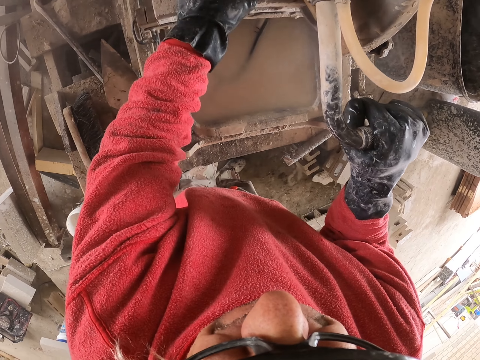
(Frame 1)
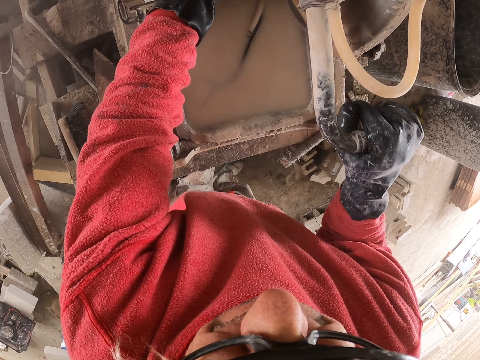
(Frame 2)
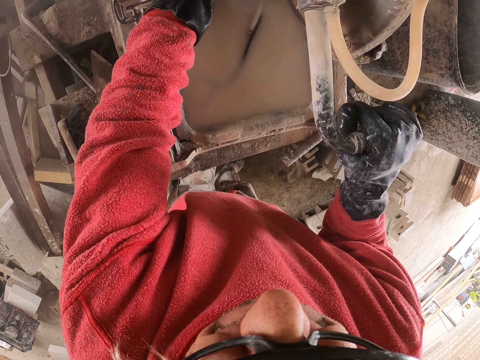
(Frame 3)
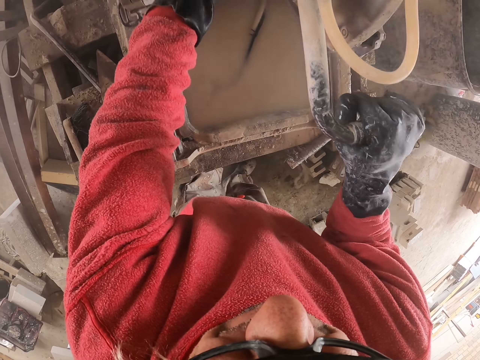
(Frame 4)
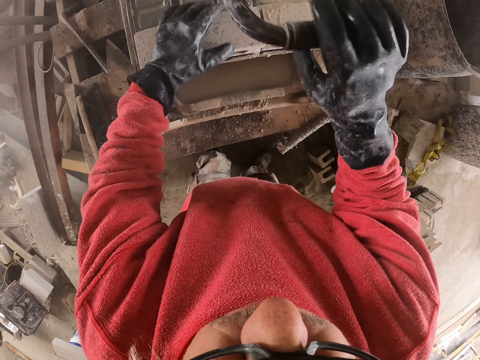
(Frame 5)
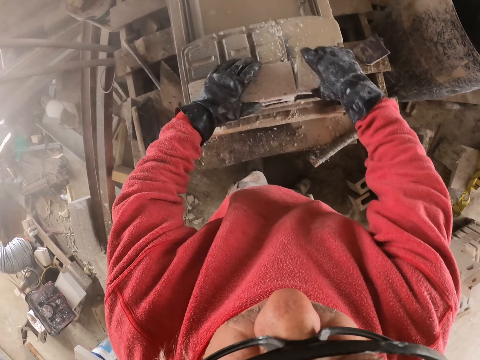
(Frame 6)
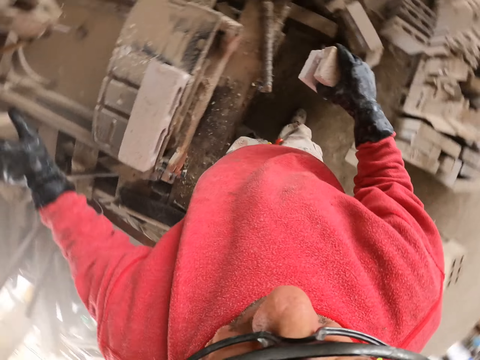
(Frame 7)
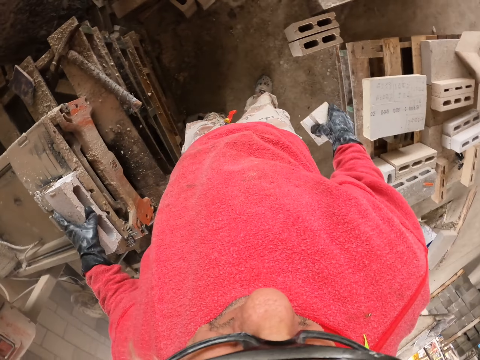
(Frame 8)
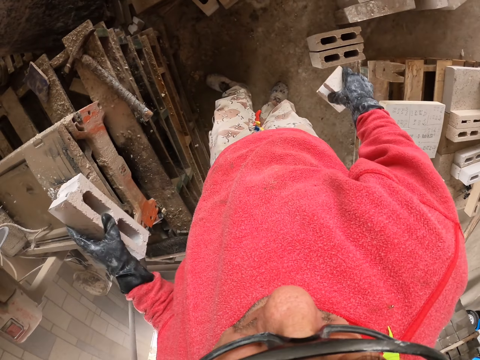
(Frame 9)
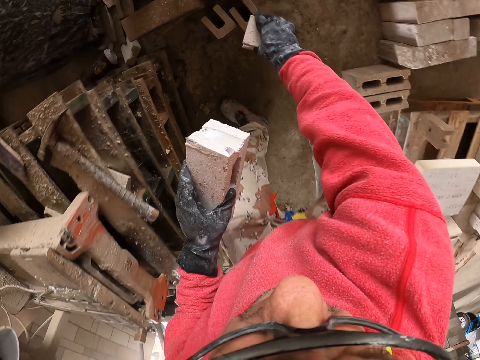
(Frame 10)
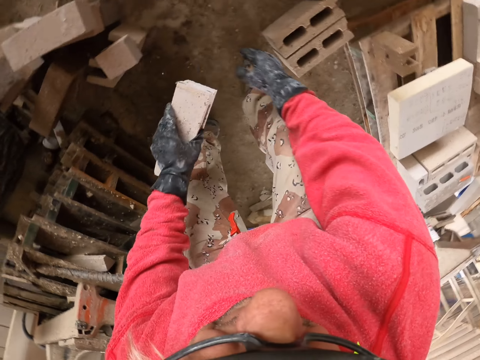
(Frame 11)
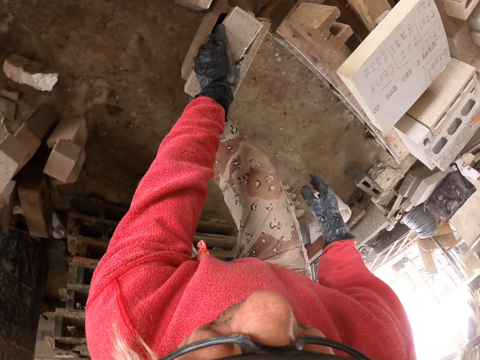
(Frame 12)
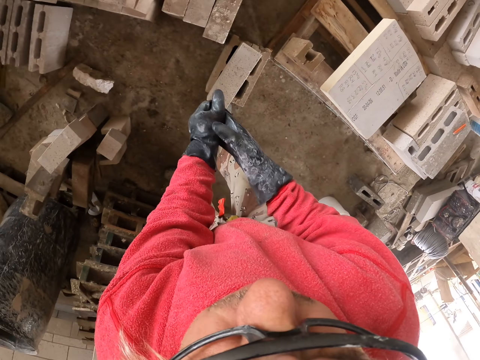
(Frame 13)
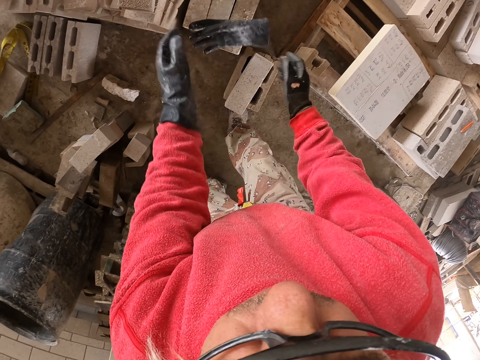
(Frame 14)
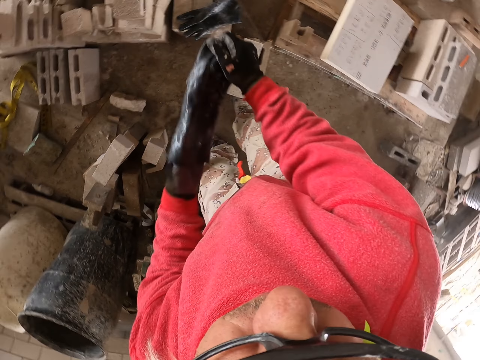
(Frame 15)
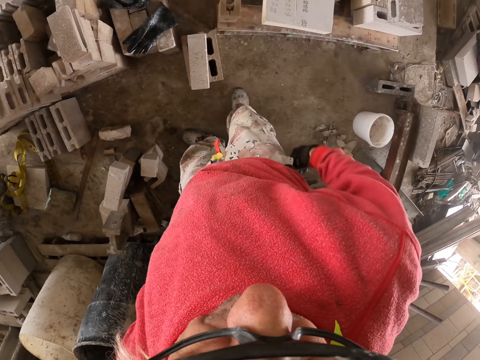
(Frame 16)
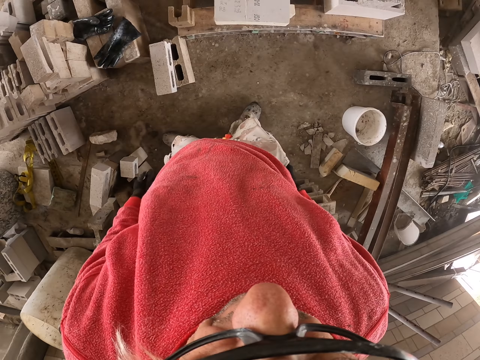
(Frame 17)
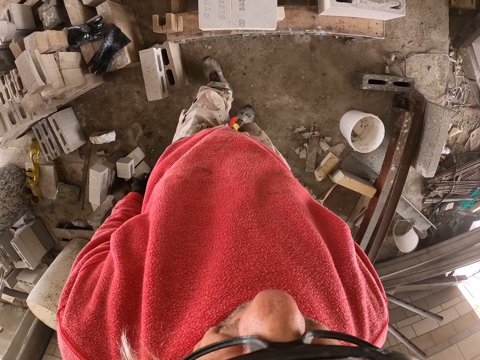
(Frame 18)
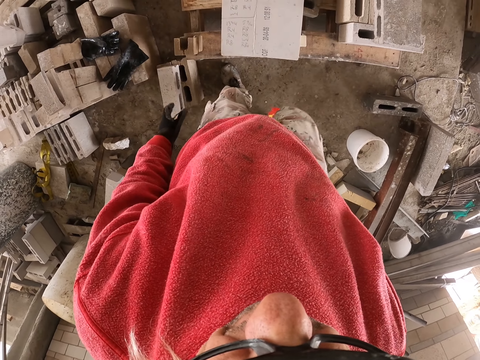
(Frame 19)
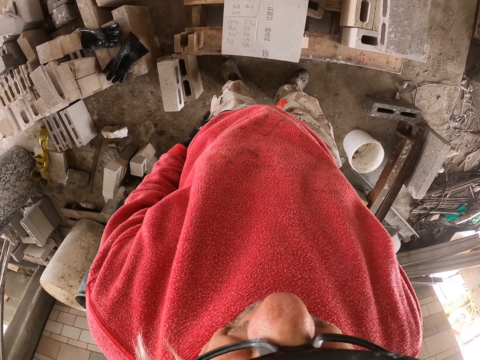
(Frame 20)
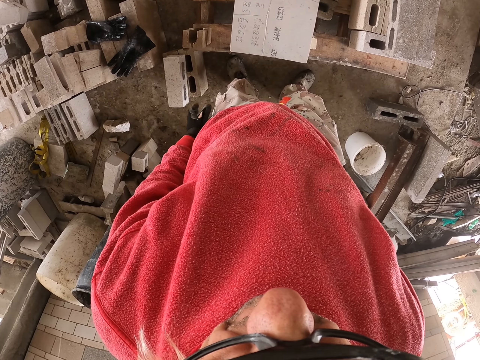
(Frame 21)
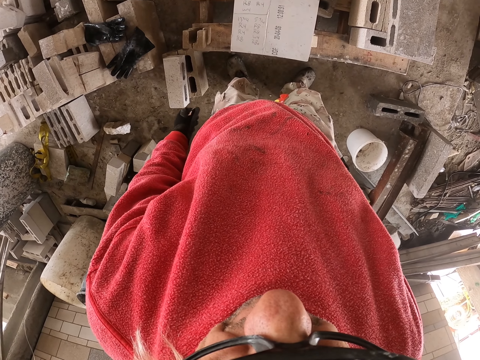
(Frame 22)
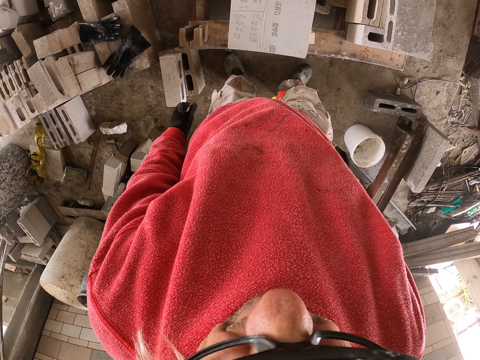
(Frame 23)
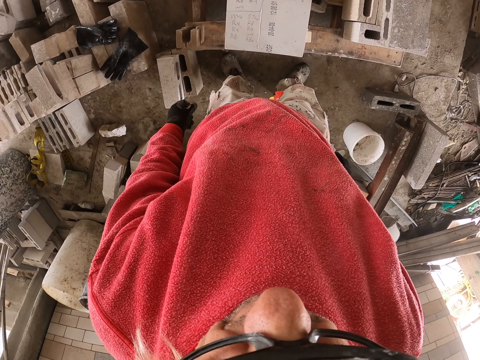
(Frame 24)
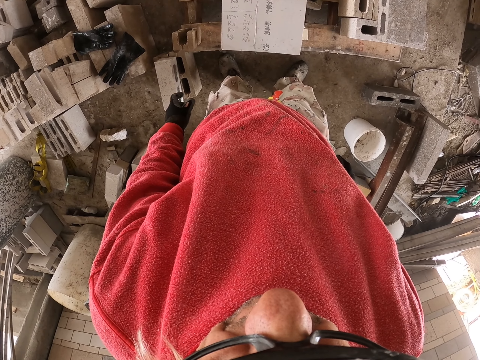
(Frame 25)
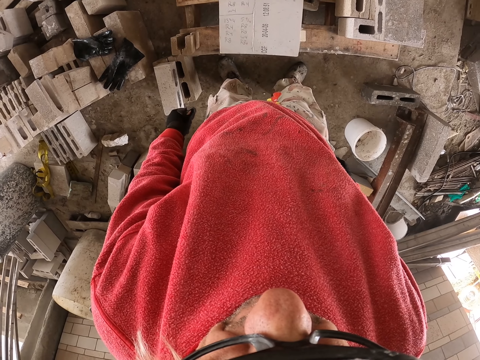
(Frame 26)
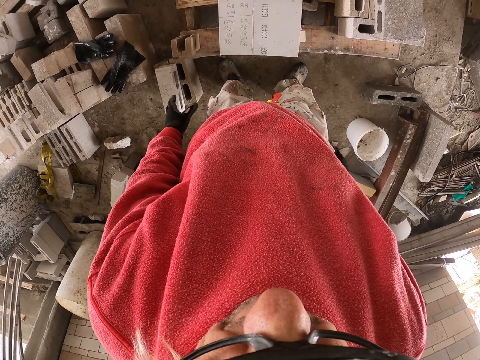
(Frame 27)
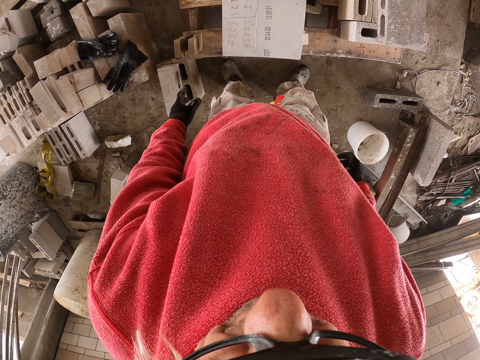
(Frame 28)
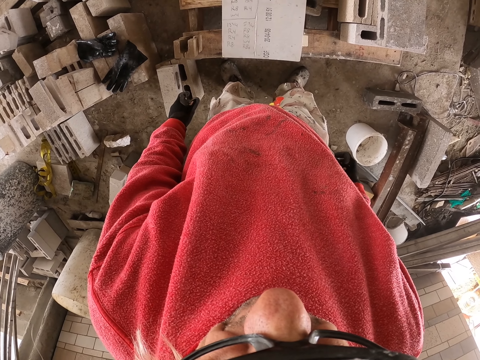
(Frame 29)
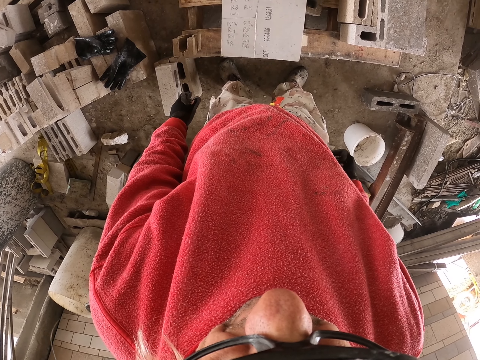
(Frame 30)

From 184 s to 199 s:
The camera wearer releases the cutter. They pick up the concrete brick. They put the concrete brick down. They remove the gloves. They put the right hand on the pocket. They stand. They look at the box.

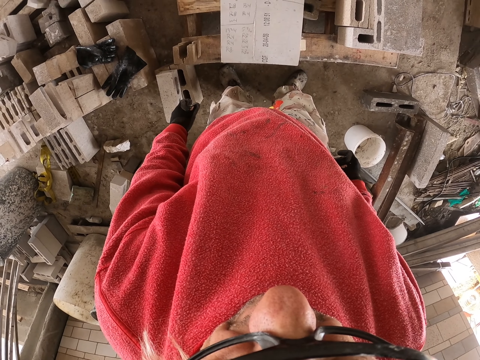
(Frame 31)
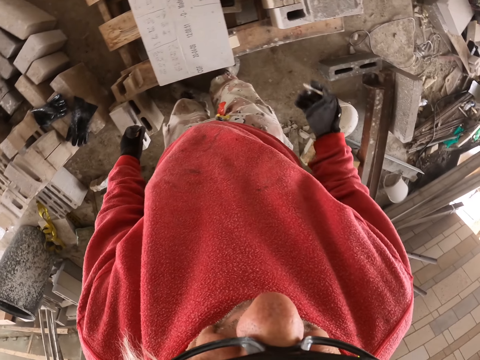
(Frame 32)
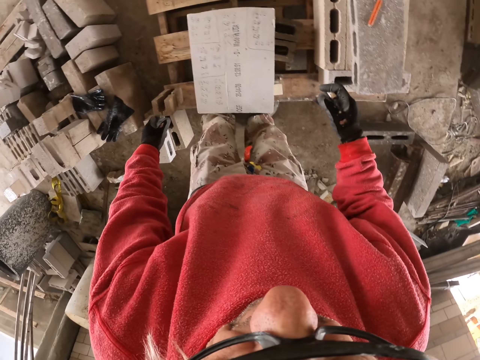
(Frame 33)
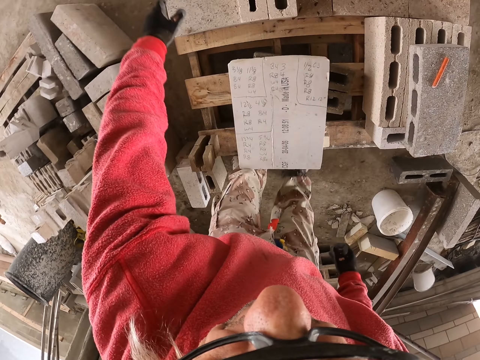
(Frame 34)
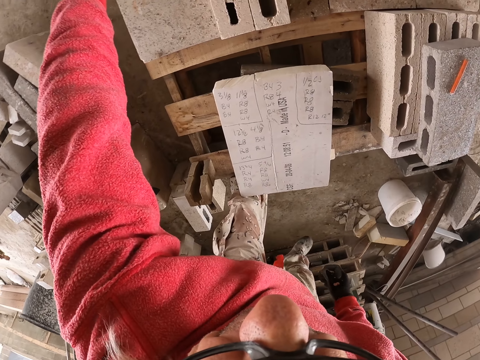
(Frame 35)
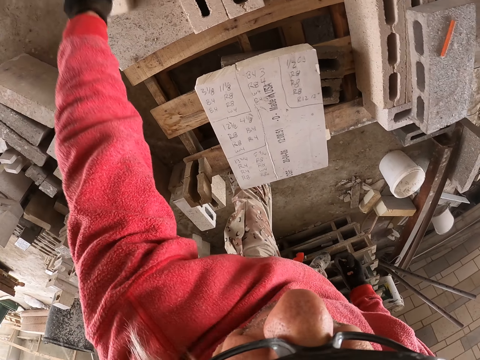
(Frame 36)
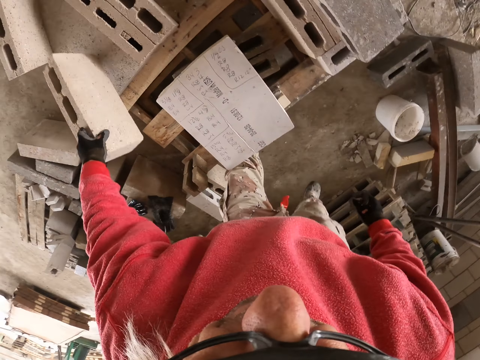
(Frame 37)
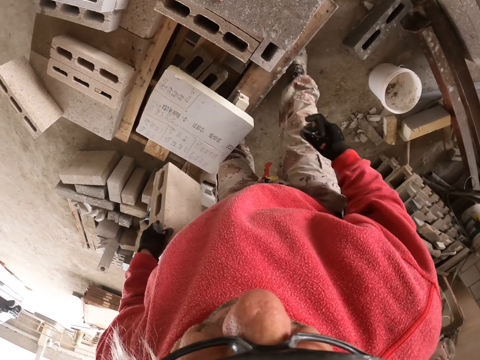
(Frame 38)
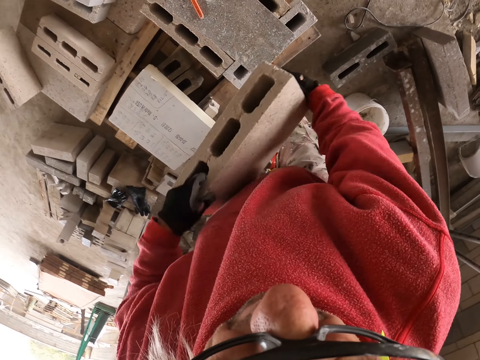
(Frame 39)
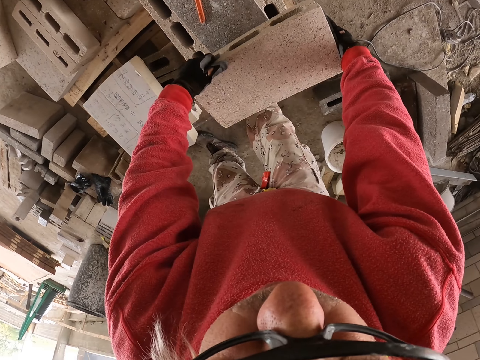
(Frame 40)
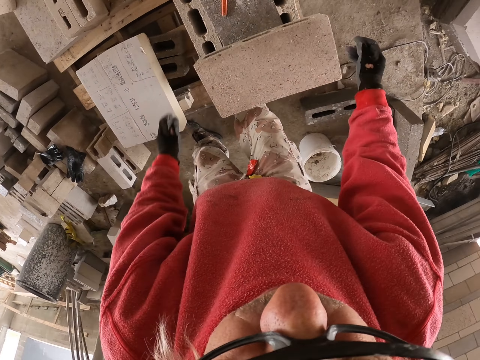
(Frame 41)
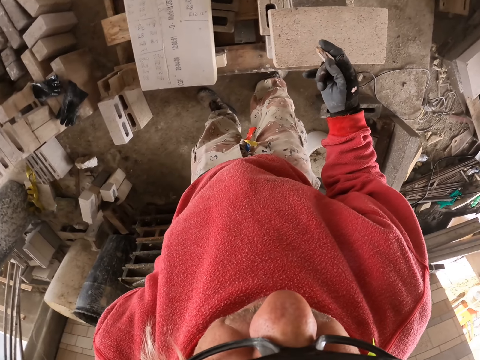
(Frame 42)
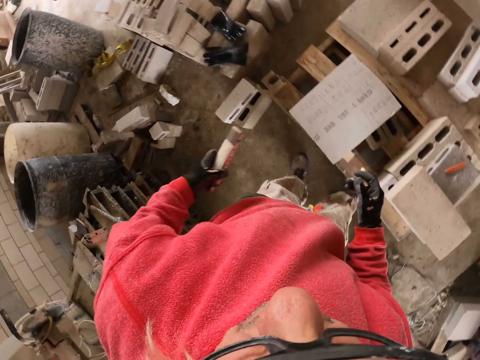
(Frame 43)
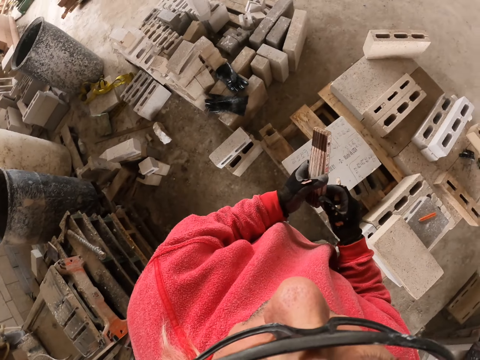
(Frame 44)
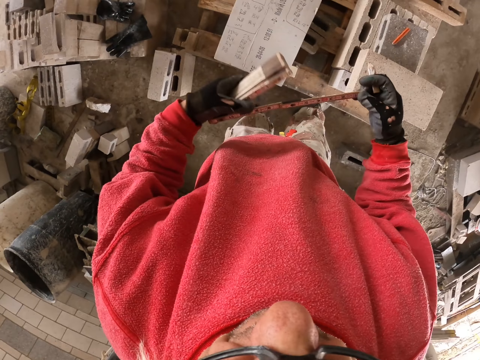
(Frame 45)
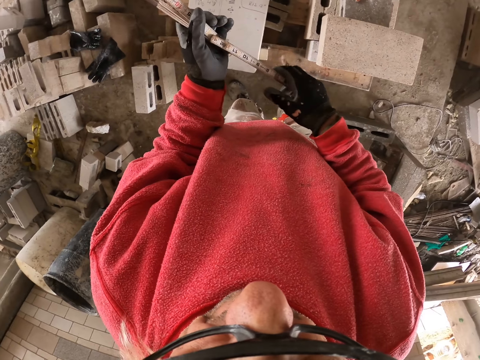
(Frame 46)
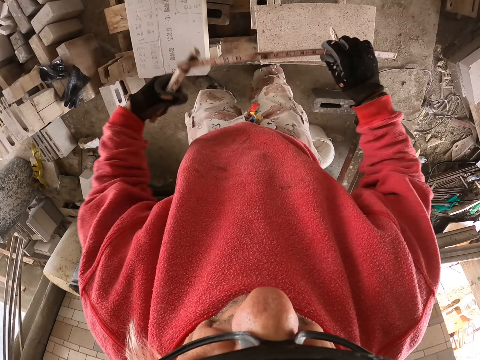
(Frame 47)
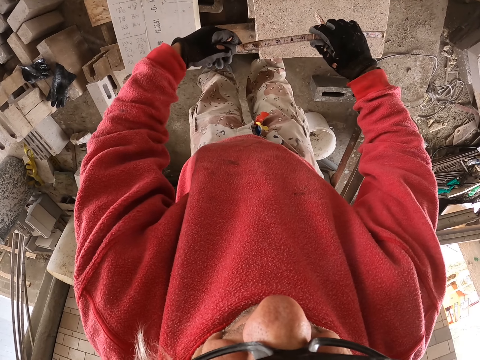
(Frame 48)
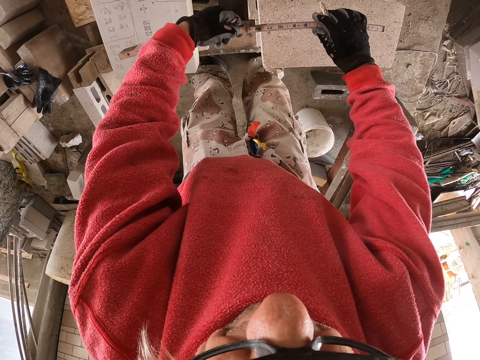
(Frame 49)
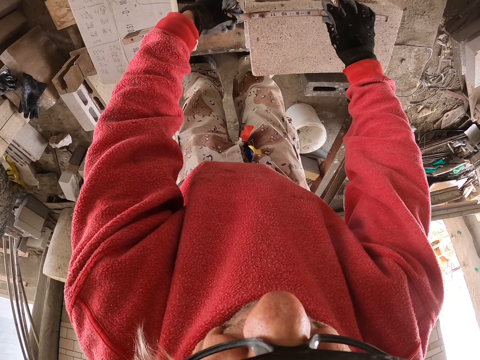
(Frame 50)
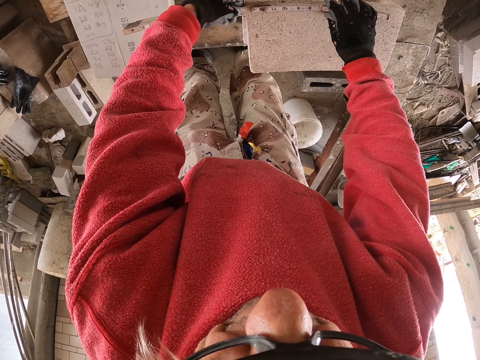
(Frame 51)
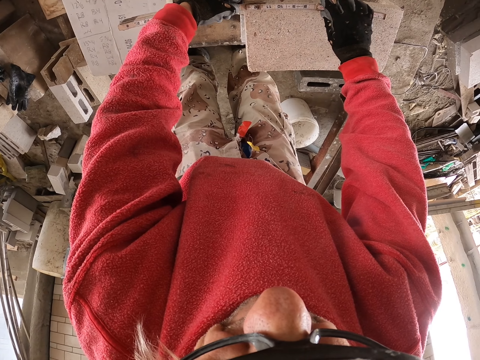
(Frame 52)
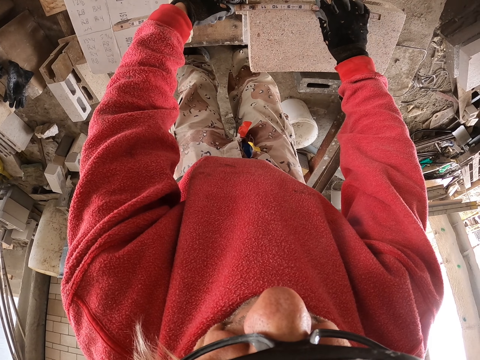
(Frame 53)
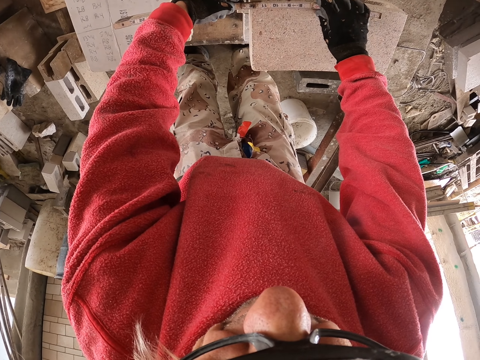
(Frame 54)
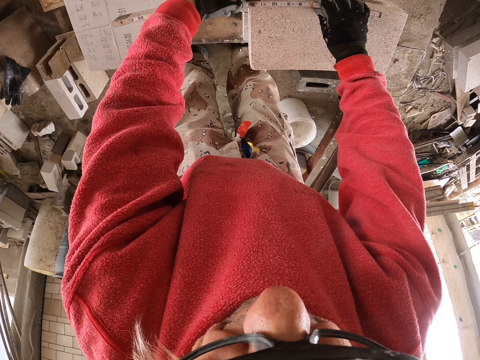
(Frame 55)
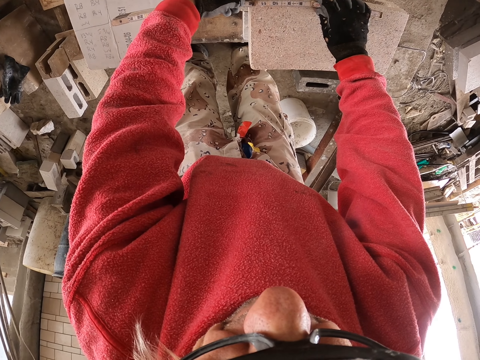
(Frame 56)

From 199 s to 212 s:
The camera wearer picks up the concrete brick. They place the concrete brick on the brick cutter. They remove the tape measure from the pocket. They hold the foldable ruler. They unfold the foldable ruler. They measure the concrete brick.
